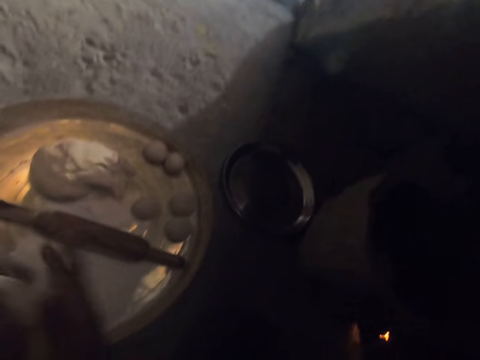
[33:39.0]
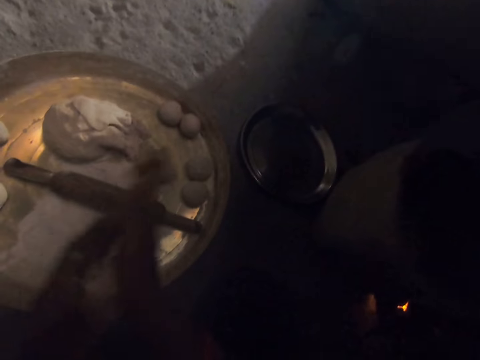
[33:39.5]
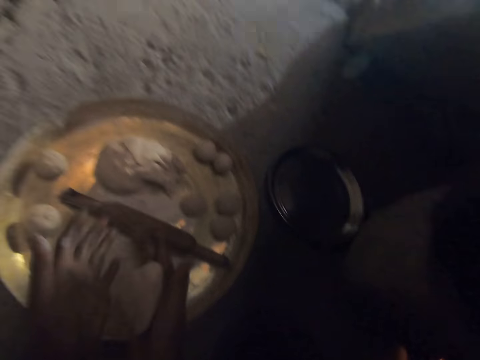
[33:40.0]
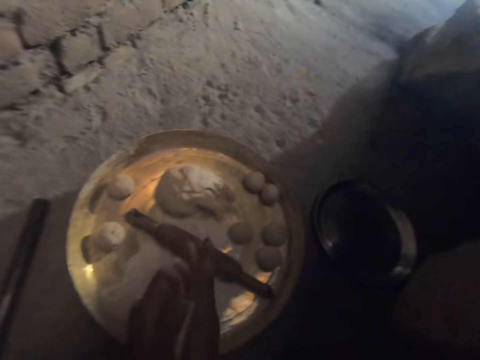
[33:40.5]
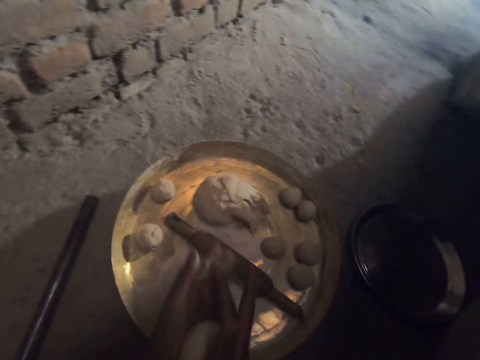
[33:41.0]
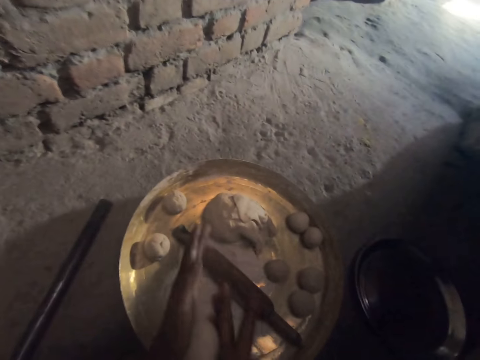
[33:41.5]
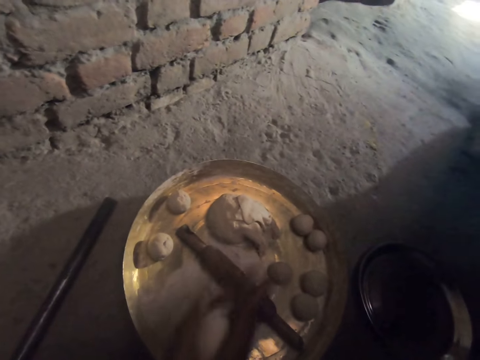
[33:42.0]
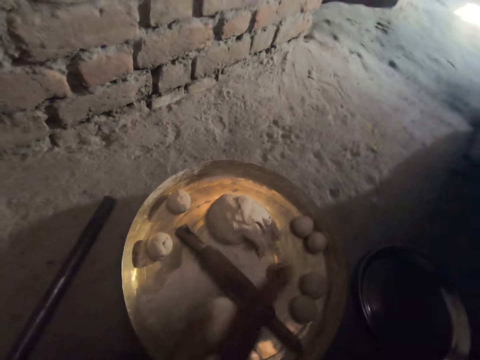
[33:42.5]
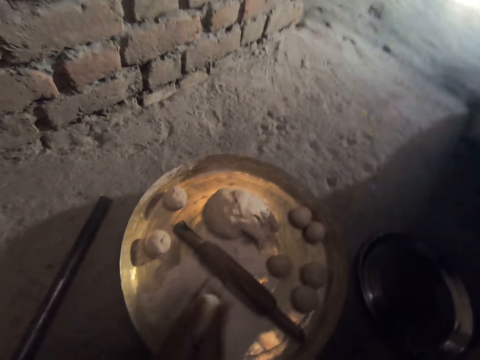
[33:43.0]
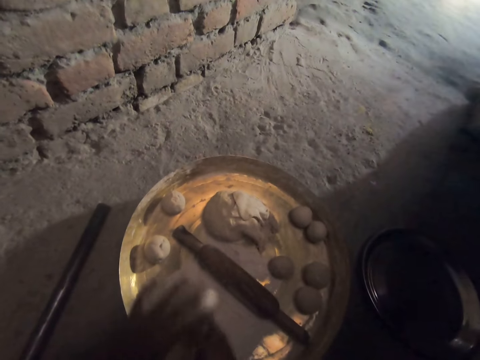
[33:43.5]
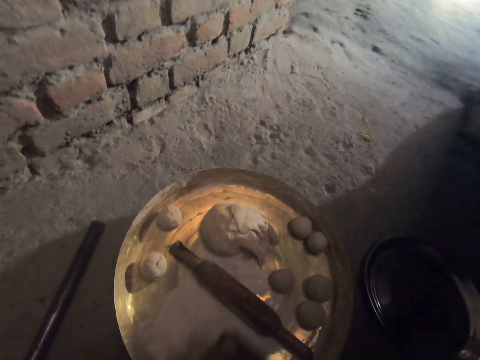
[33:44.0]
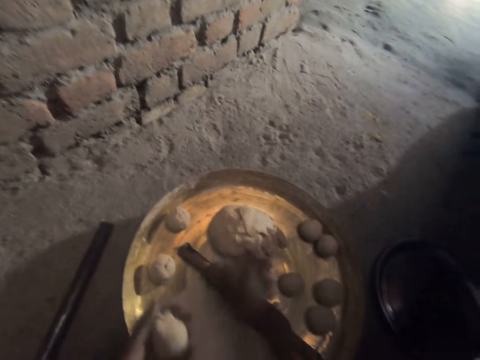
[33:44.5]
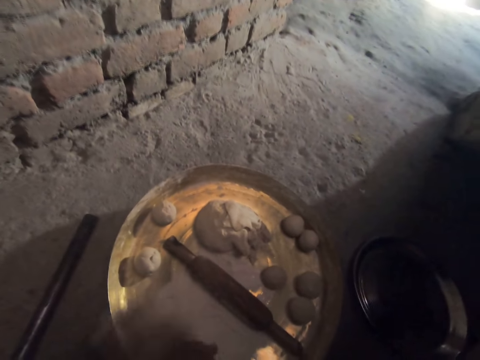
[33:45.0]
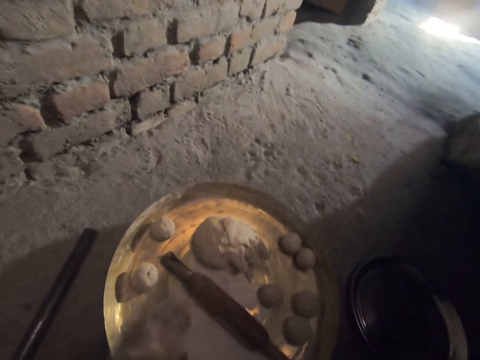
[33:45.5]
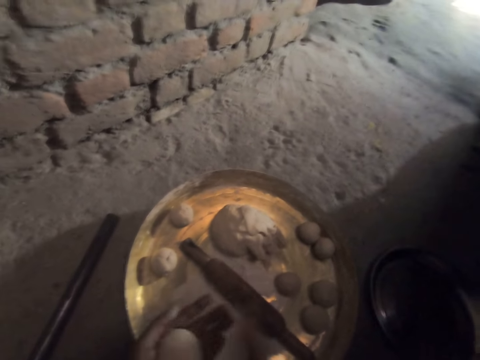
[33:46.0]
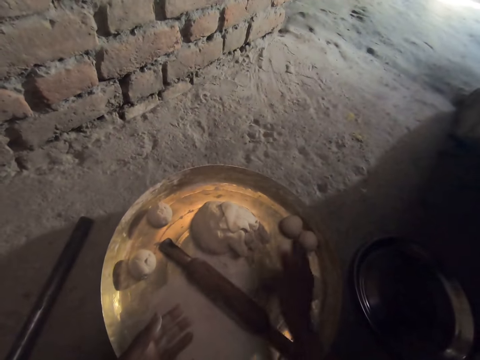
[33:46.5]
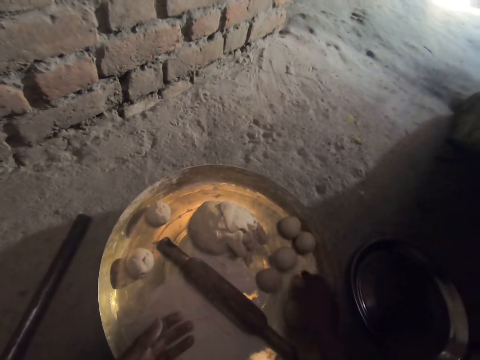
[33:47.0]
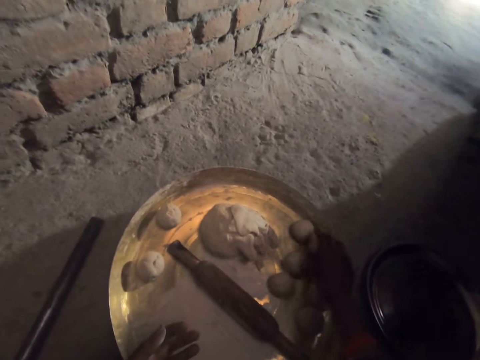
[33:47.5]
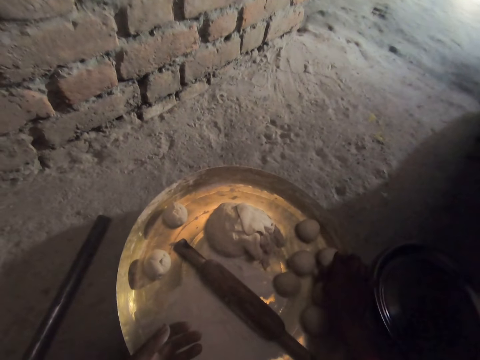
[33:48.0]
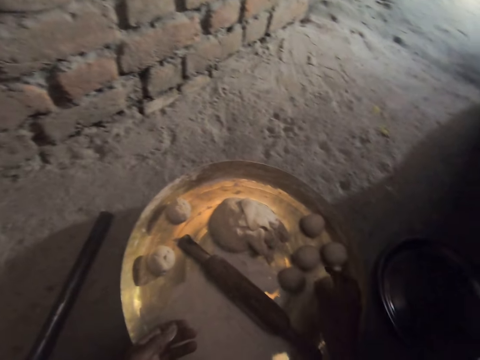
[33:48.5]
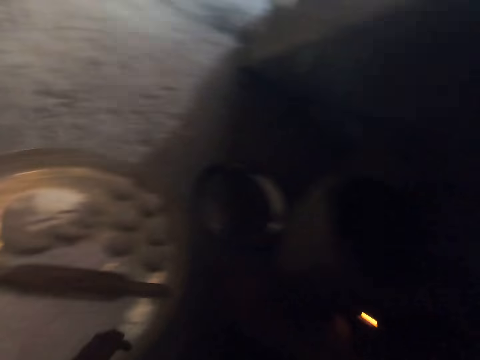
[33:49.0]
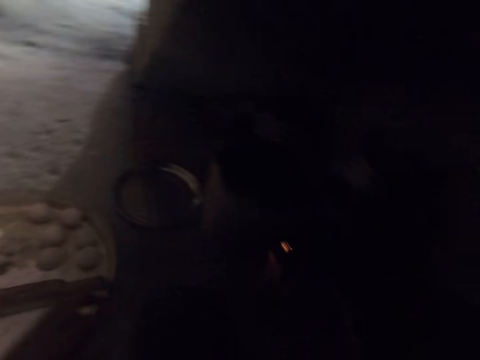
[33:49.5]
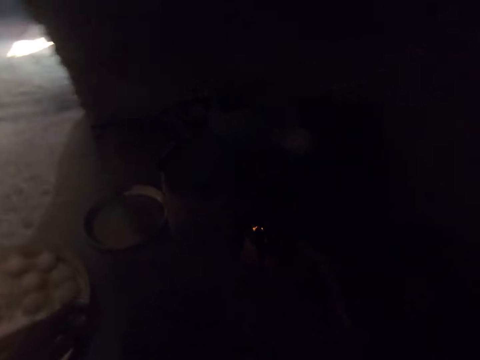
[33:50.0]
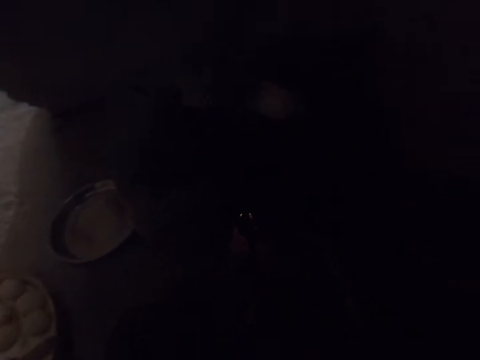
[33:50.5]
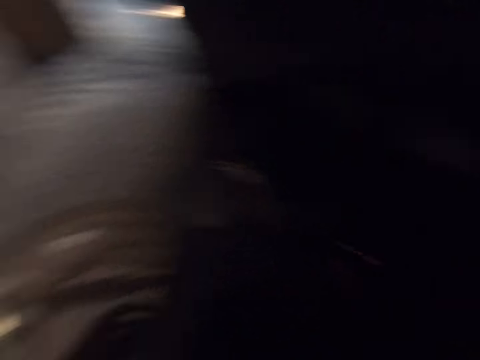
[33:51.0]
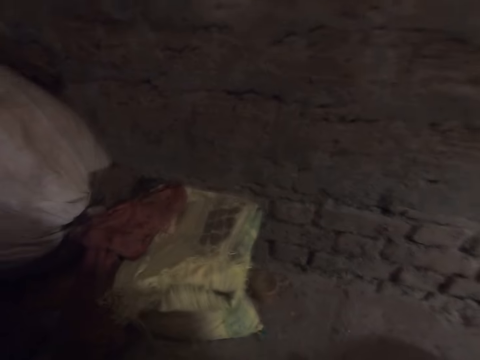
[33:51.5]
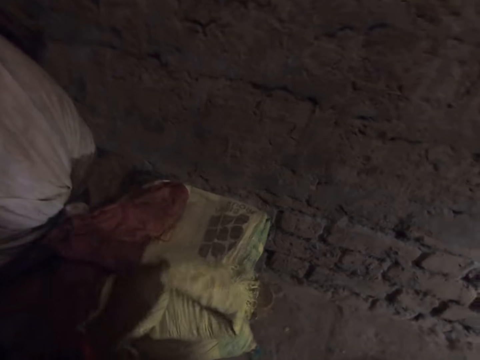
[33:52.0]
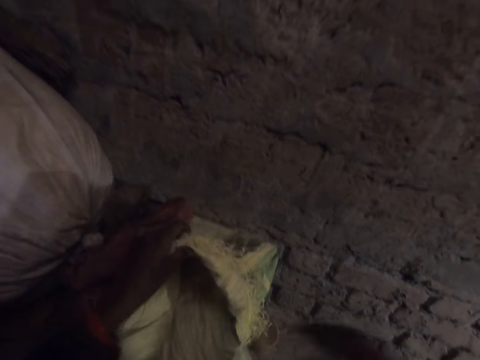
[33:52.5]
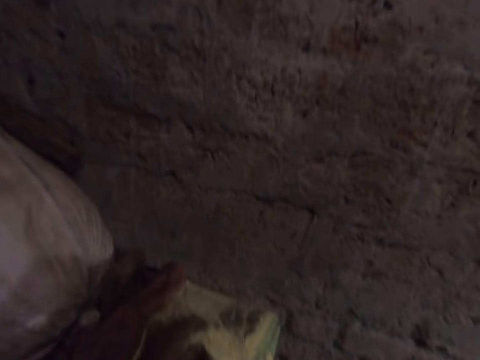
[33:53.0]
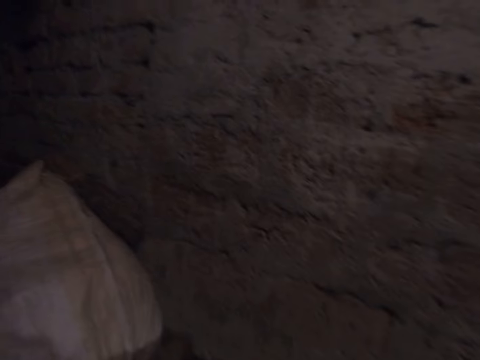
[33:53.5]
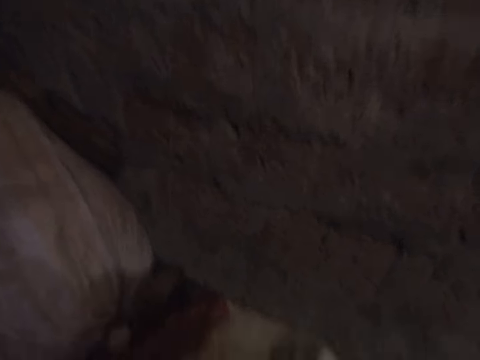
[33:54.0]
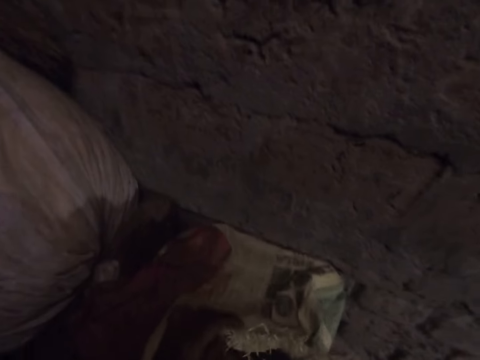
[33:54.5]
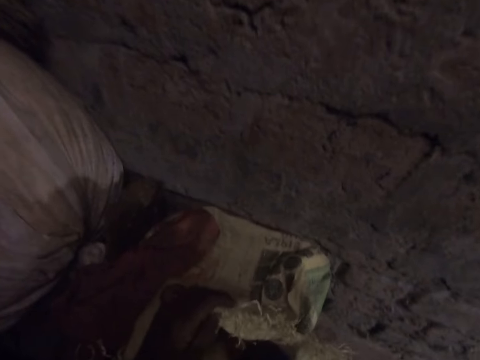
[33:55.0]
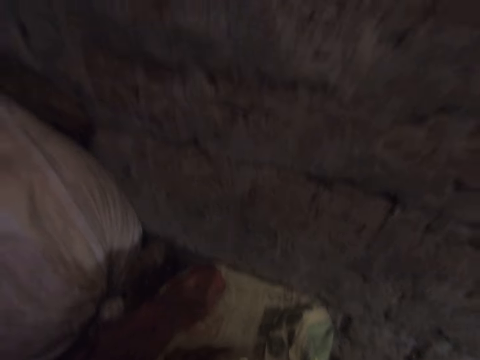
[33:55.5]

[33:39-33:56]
The camera wearer squeezes the dough. They roll the flour. They sneeze. They squeeze the dough. They put the dough on the tray. They touch the flour. They look around. They sing. They pick up the sack with charcoal. They touch something.

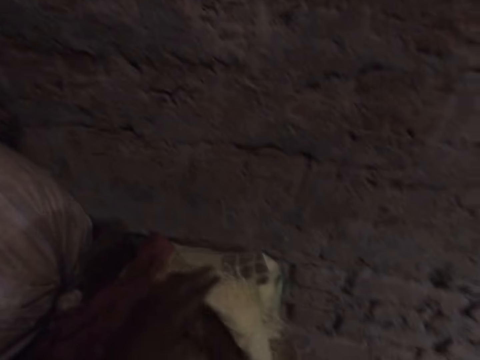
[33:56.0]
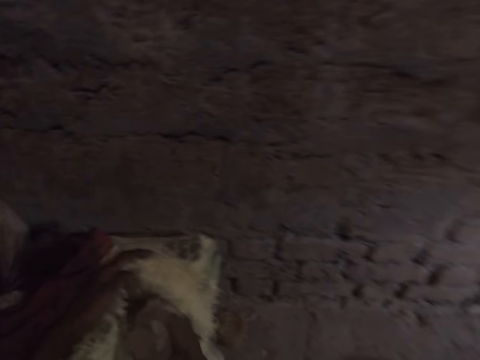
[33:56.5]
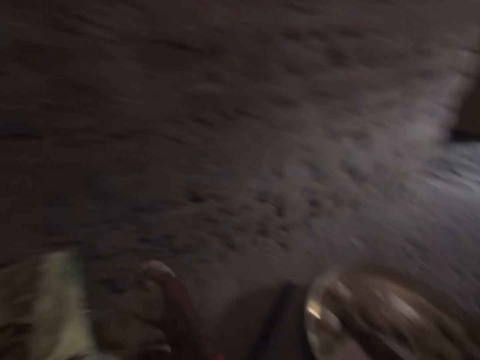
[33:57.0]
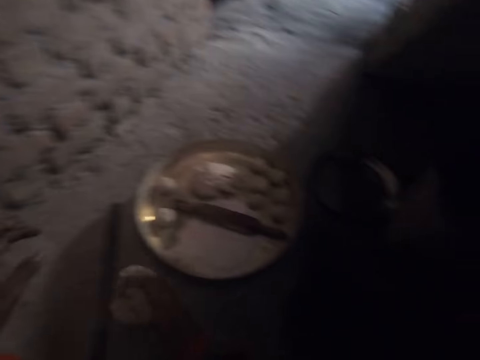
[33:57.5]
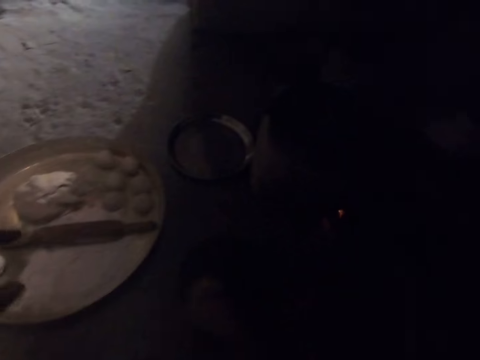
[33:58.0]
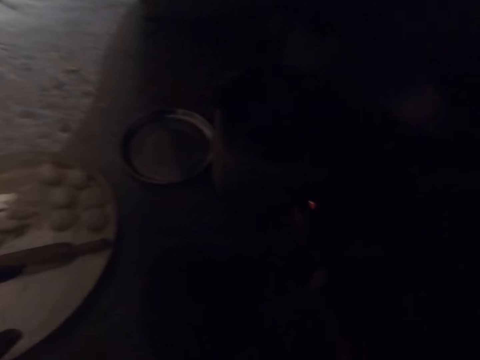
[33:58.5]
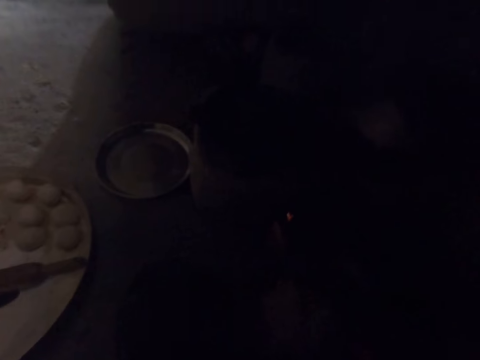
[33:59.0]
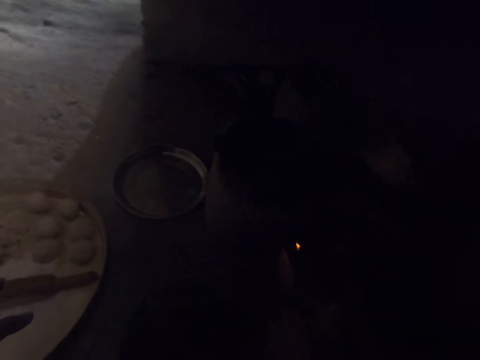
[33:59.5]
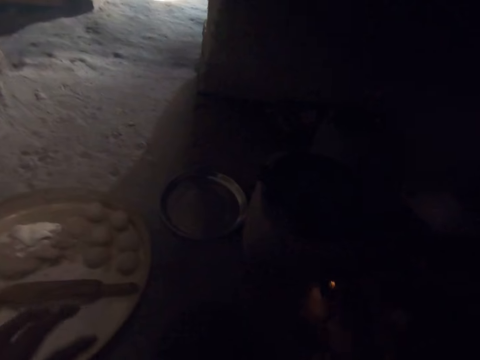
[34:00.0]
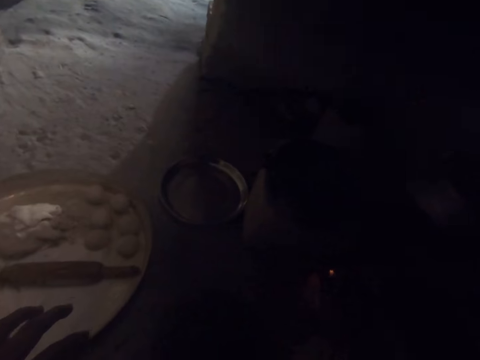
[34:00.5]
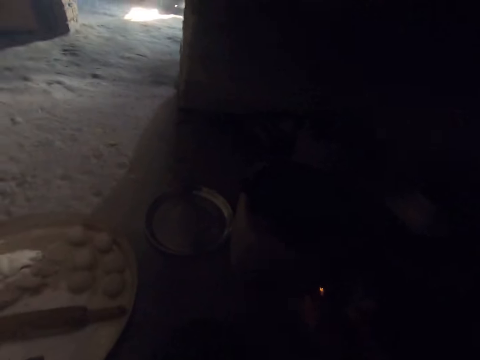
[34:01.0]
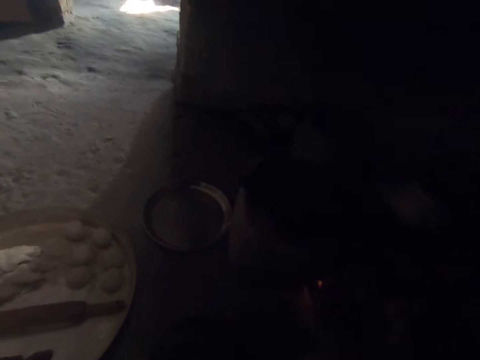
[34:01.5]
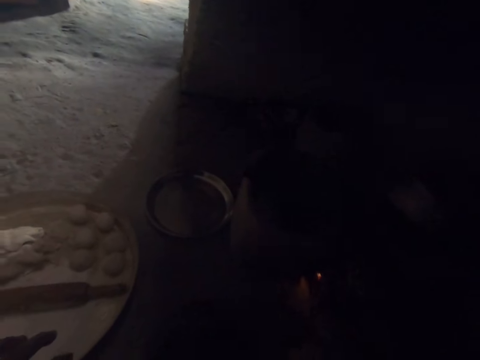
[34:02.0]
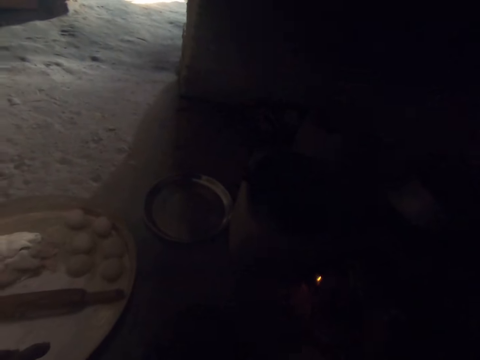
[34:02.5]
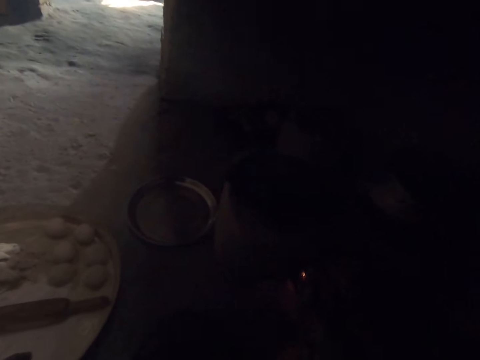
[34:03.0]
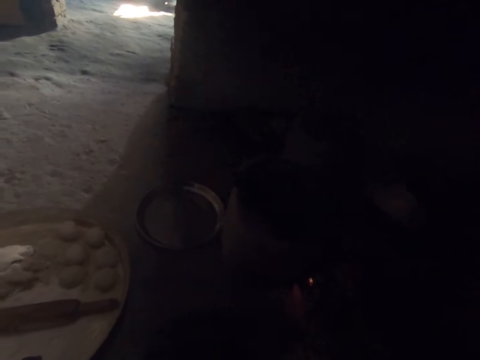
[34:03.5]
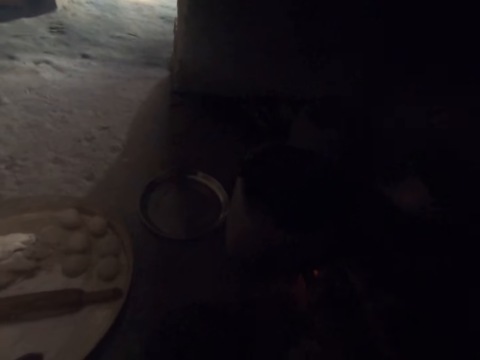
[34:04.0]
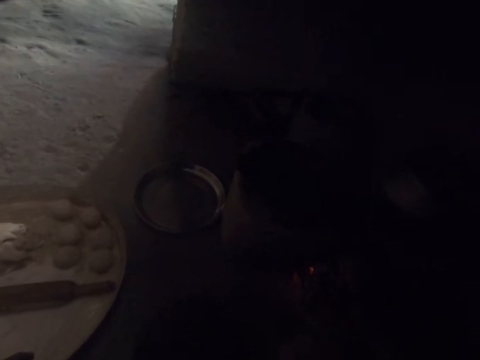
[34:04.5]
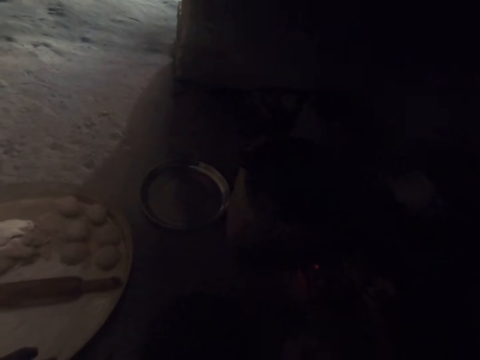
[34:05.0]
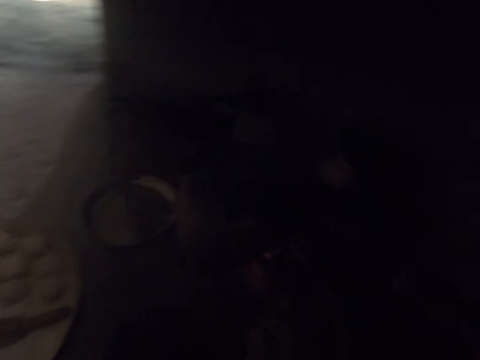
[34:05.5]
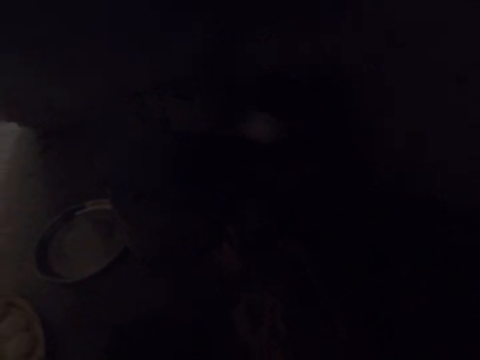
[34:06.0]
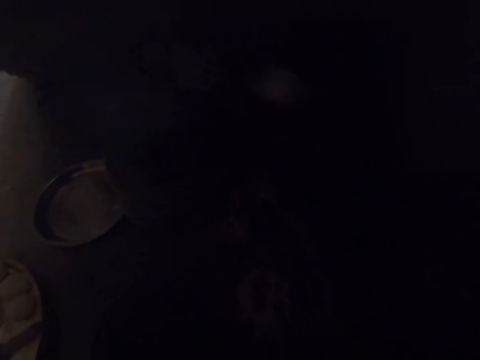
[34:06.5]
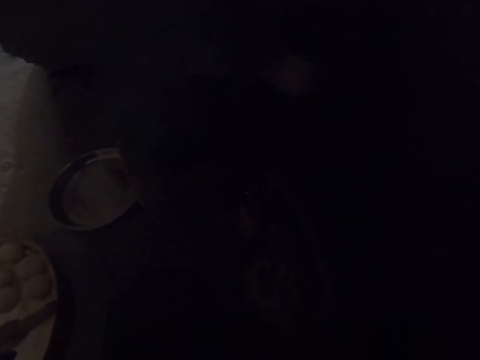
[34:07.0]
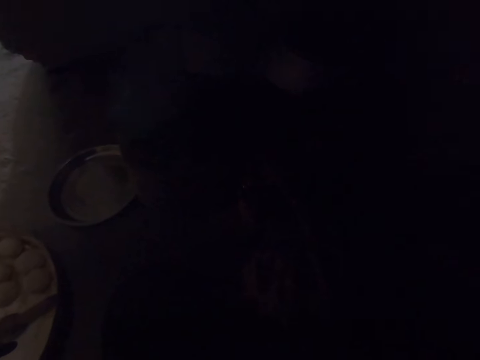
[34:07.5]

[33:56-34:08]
The camera wearer sings. They look around. They light the fire.
